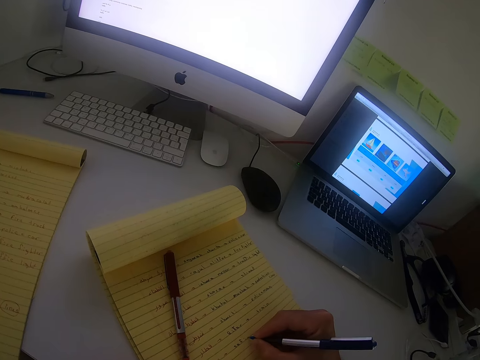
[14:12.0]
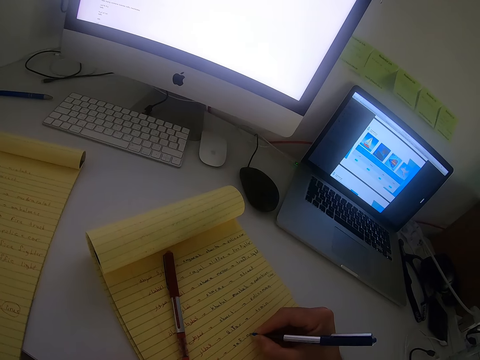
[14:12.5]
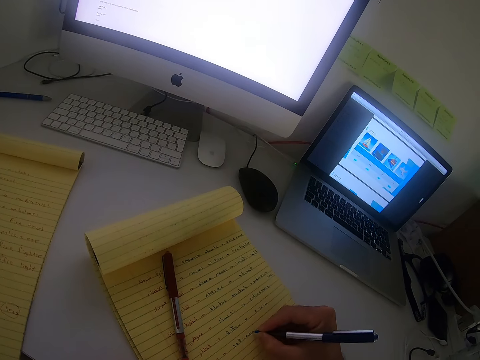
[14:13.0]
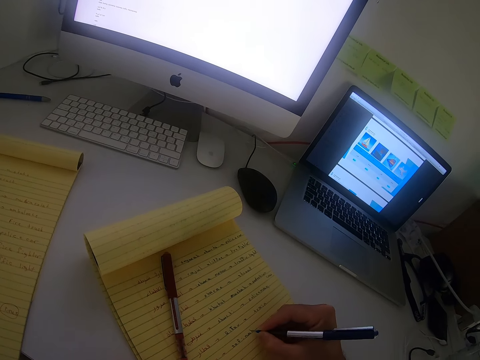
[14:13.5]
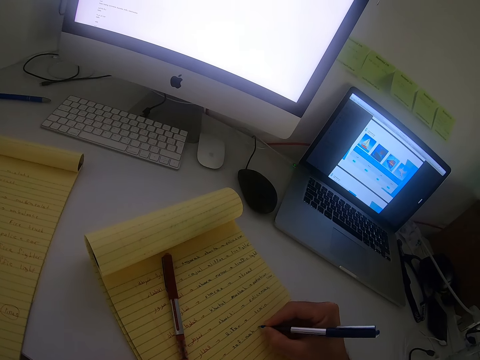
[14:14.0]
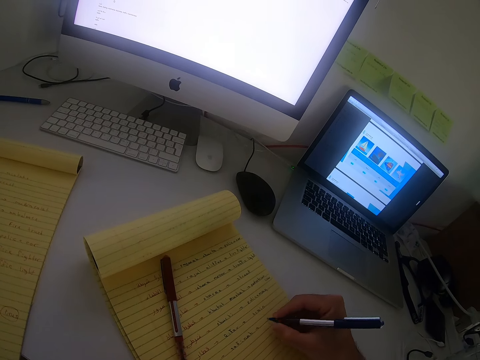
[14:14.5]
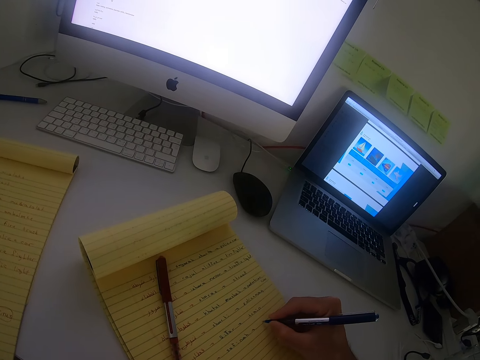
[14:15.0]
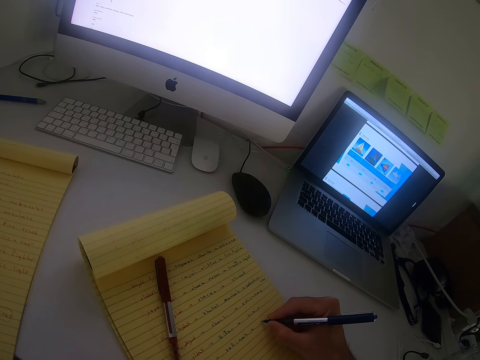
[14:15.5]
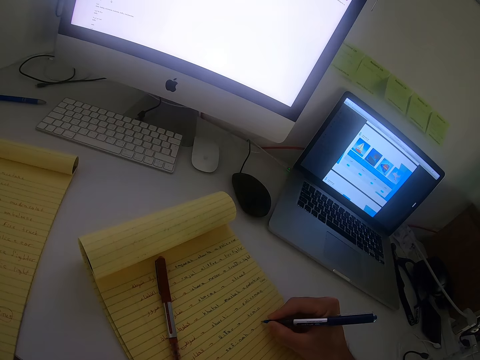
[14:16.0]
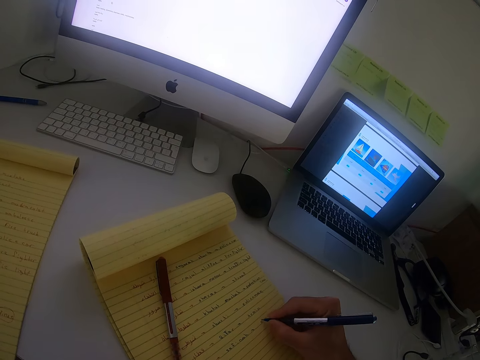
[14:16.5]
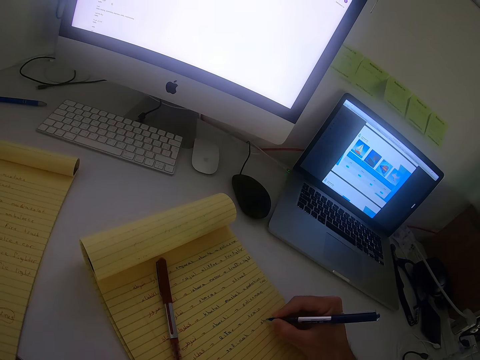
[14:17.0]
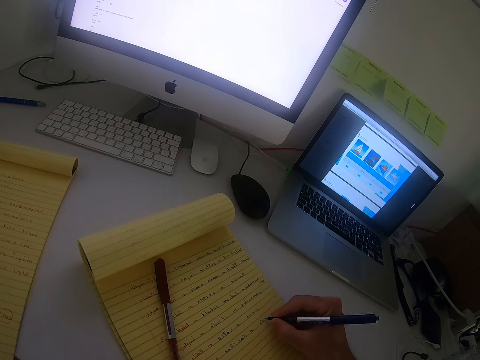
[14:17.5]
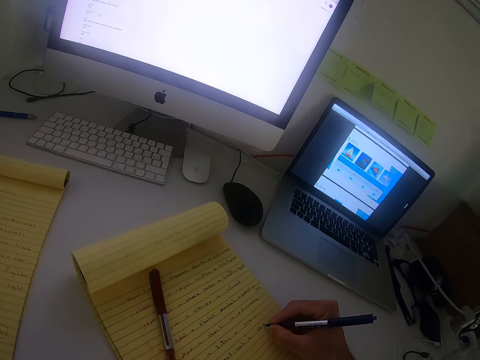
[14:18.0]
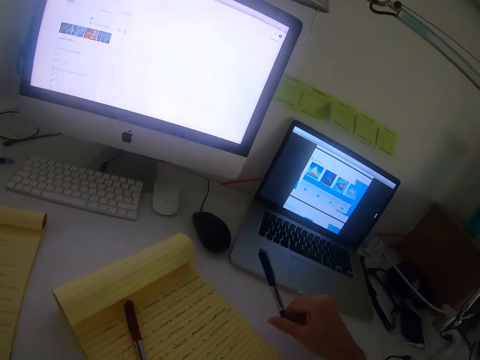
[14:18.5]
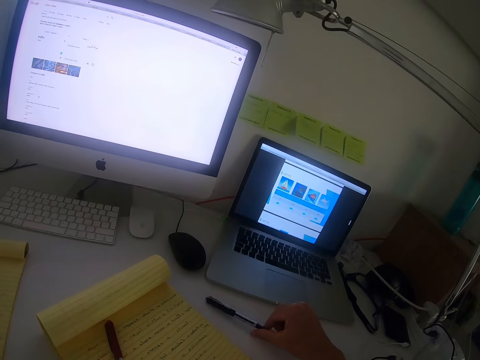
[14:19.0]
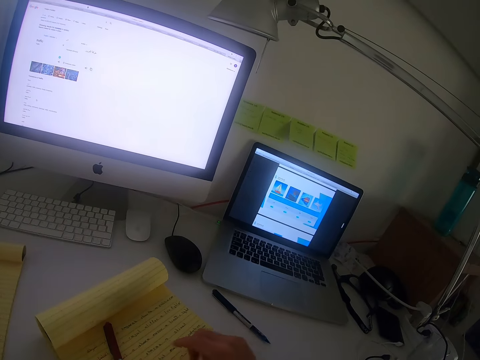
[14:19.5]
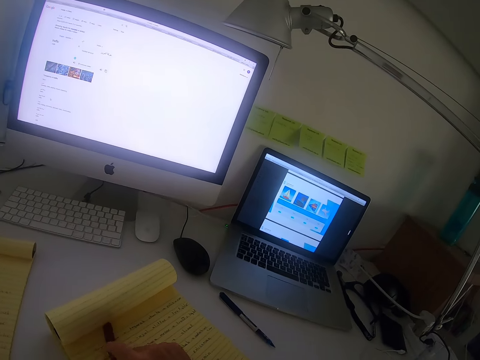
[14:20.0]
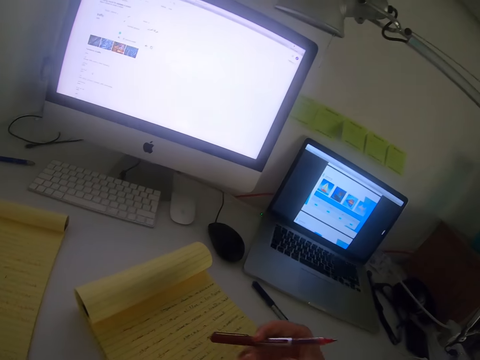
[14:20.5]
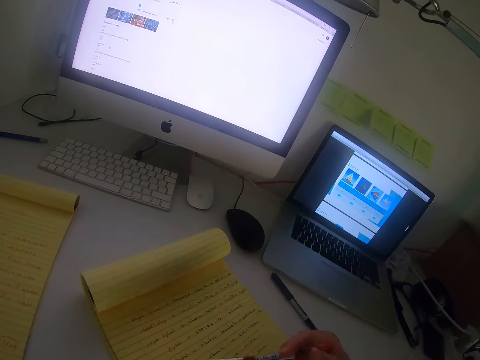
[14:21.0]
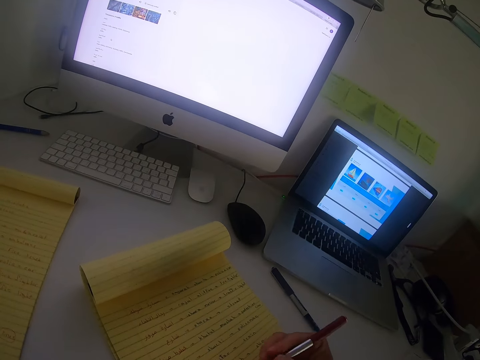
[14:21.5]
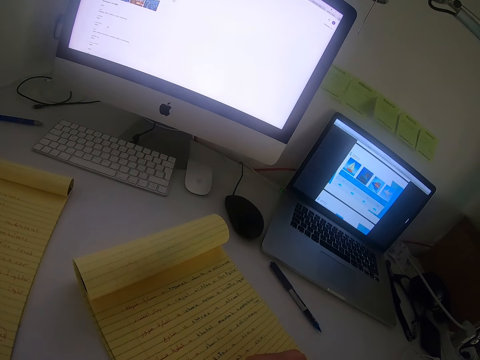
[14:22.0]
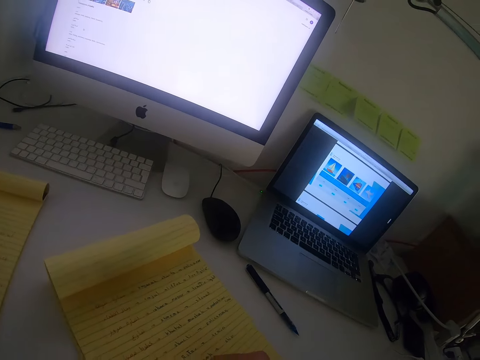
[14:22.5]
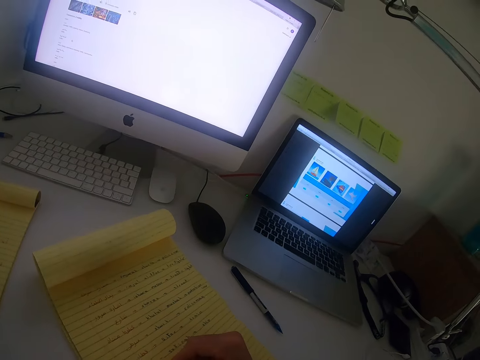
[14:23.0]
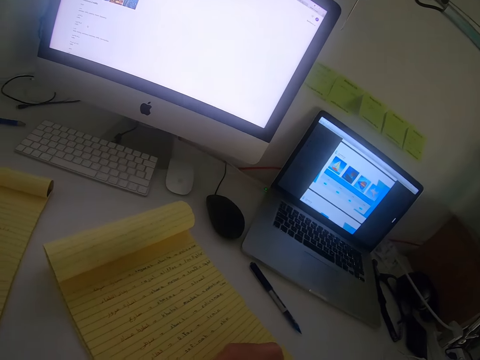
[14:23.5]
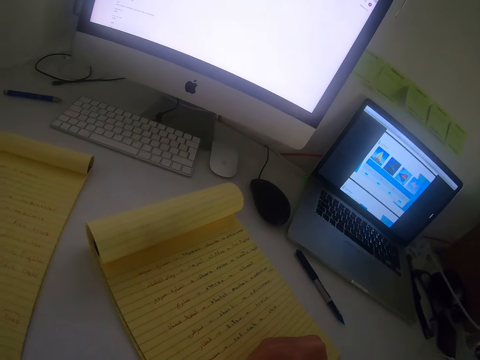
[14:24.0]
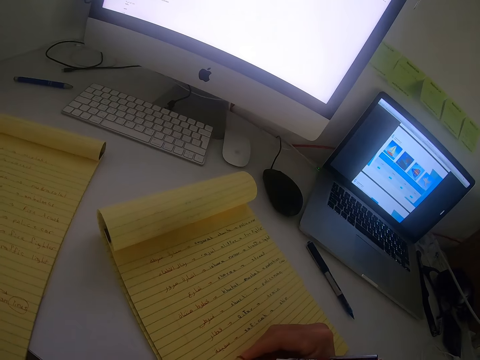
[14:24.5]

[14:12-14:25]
The camera wearer drops the second pen on the table with her right hand. She picks up the first pen from the book with her right hand. She writes on the book.

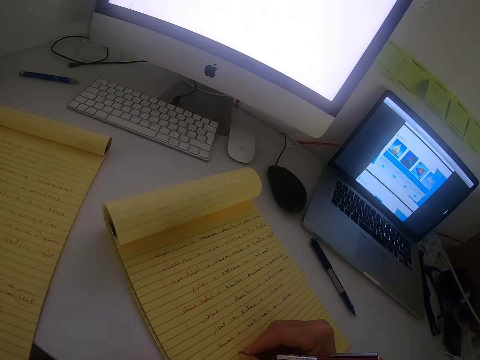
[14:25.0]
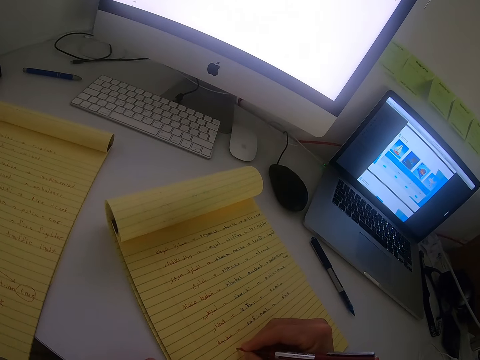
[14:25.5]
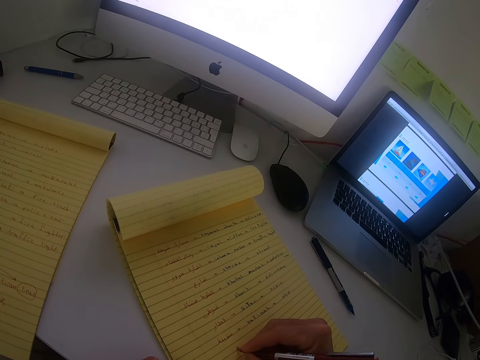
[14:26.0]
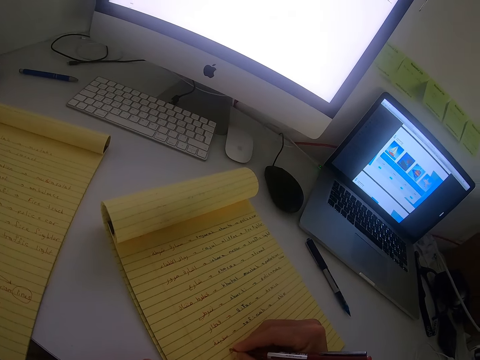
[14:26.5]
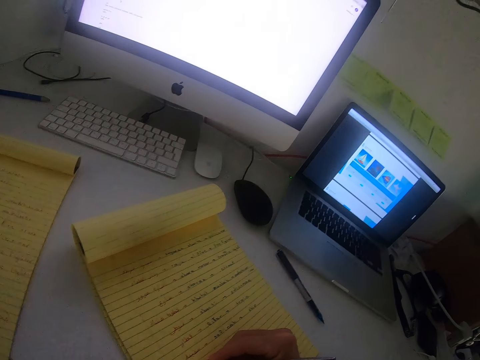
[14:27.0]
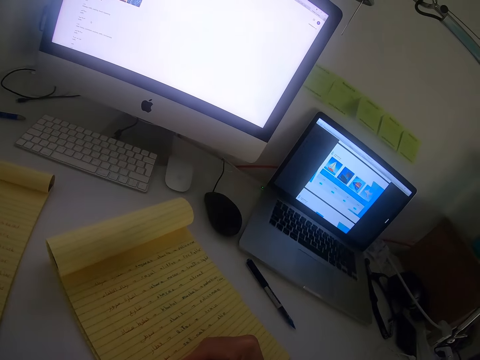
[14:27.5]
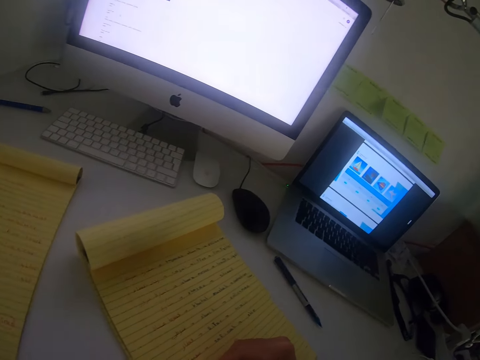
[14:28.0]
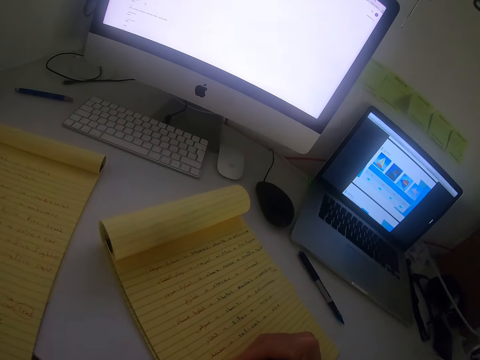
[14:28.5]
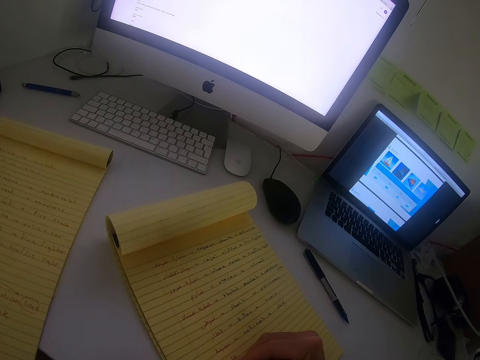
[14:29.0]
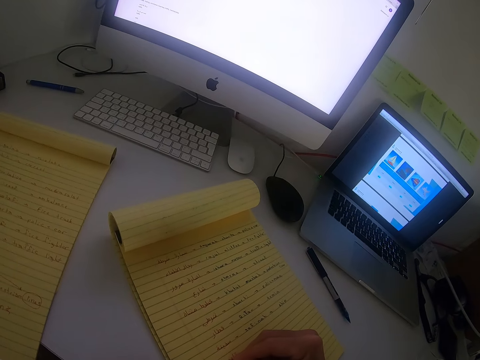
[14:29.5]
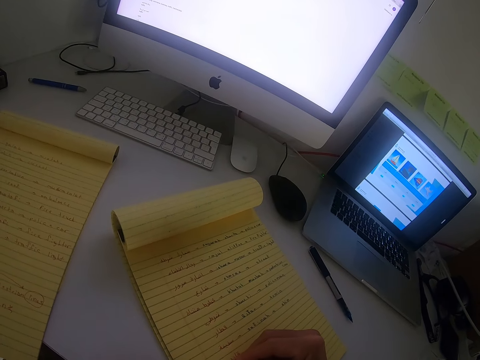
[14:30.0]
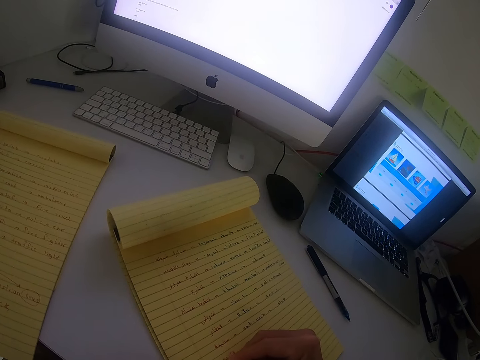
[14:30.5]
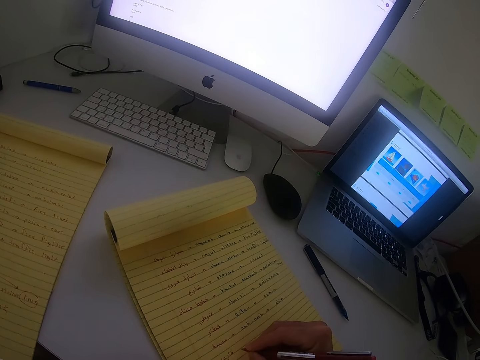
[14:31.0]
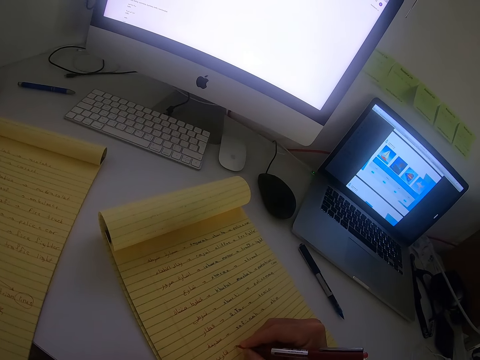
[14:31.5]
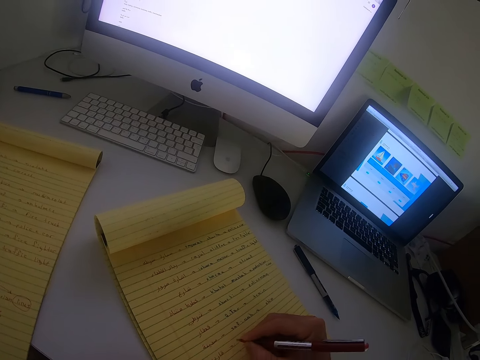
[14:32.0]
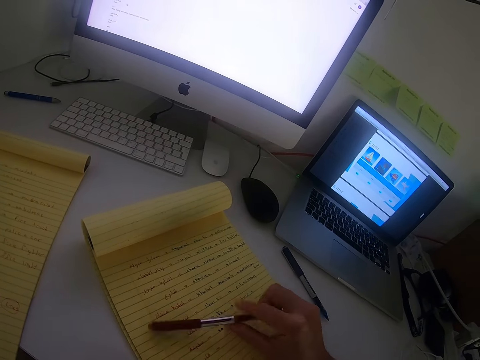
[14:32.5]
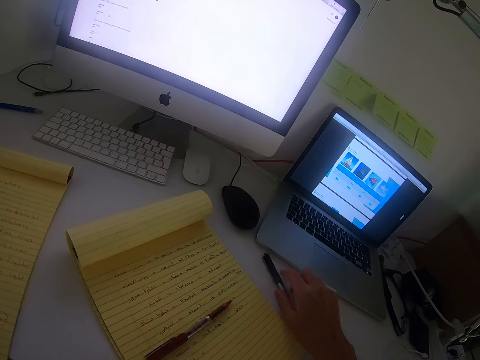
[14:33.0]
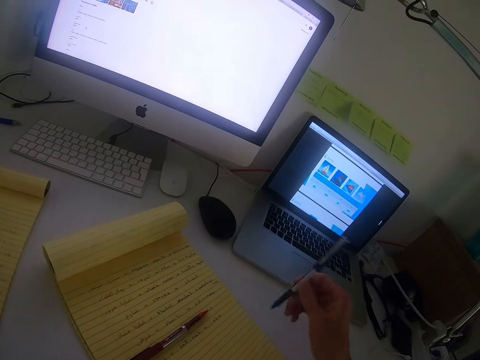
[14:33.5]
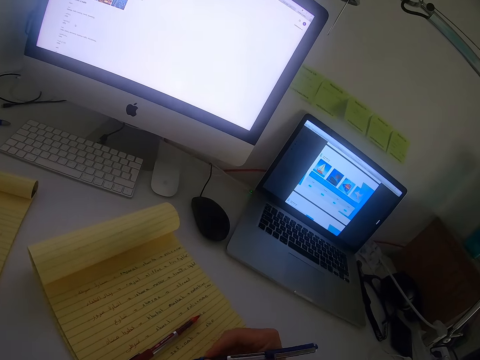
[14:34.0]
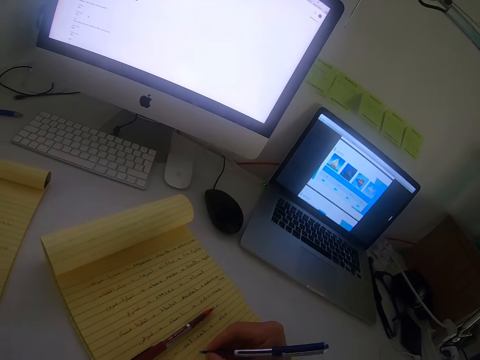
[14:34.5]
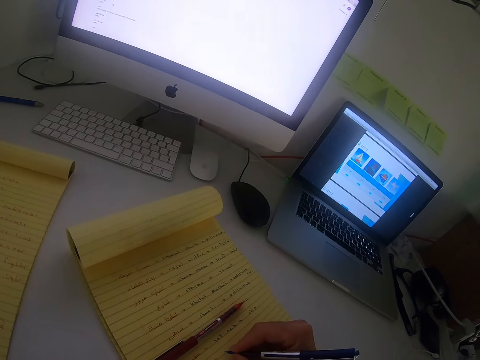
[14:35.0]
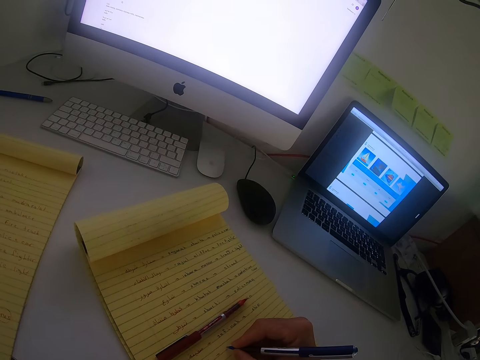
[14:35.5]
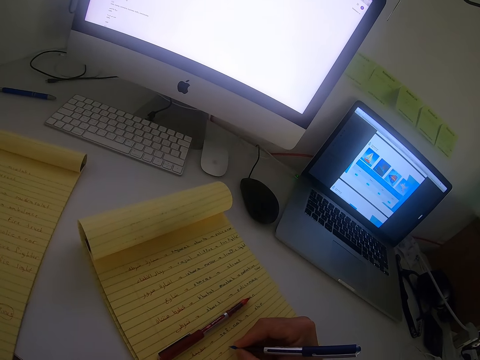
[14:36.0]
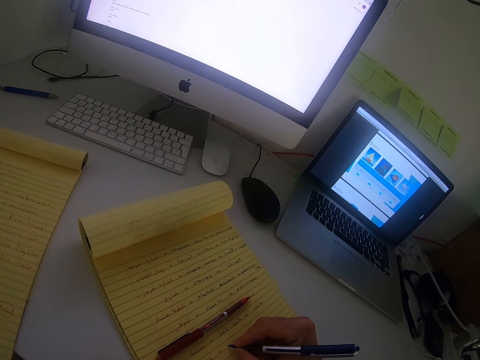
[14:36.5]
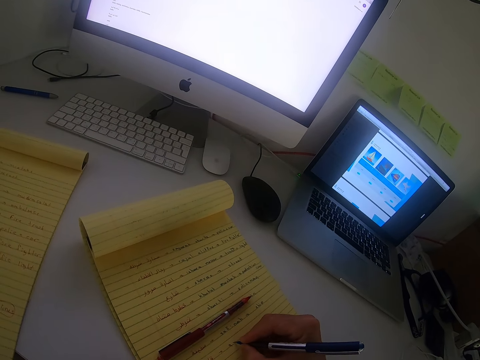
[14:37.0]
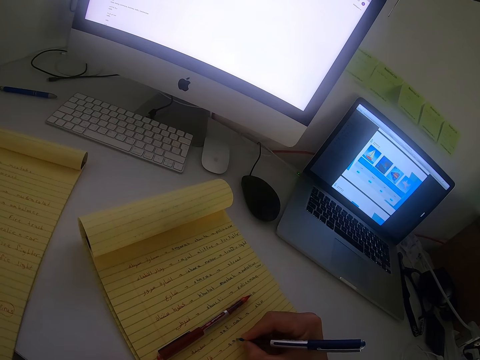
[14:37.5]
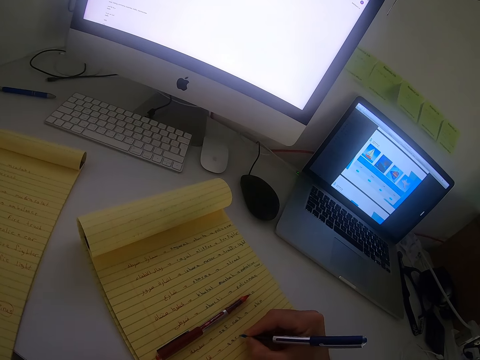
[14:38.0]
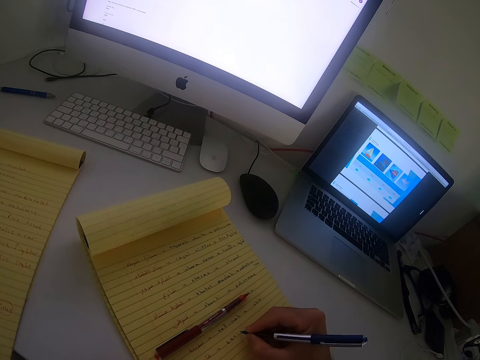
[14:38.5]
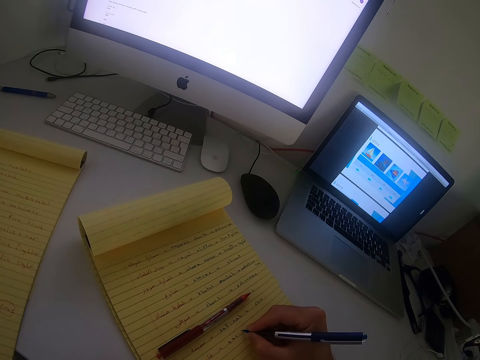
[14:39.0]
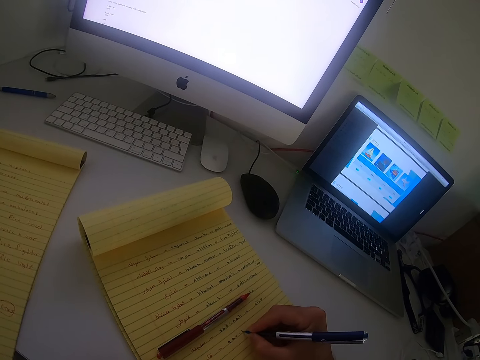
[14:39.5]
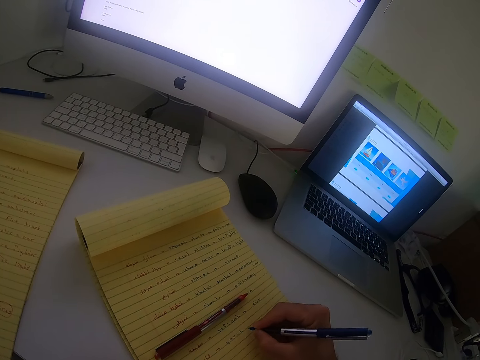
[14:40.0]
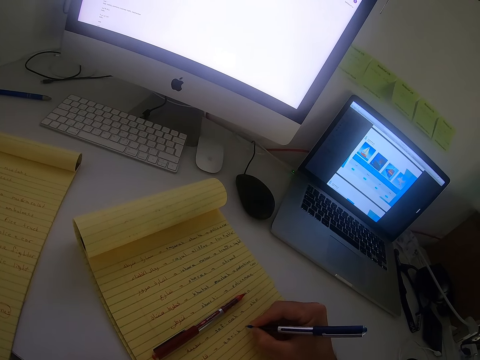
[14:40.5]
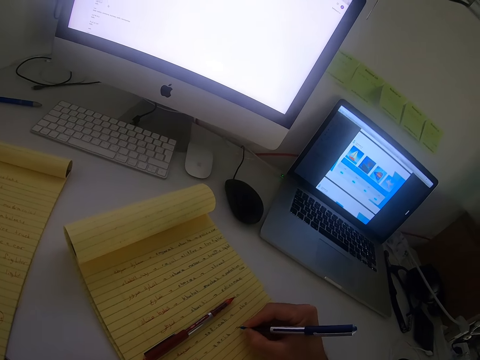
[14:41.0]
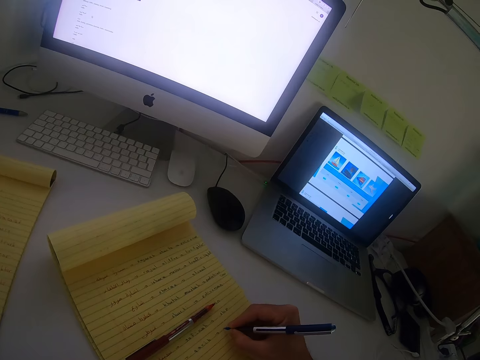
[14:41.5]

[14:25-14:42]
The camera wearer stares at the laptop. She writes on the book. She writes on the book with a red pen. She drops the first pen on the book with her right hand. She picks up the second pen from the table with her right hand. She writes in the book with the second pen with her right hand.
